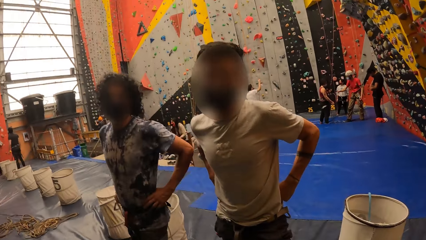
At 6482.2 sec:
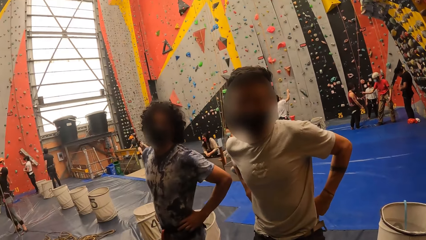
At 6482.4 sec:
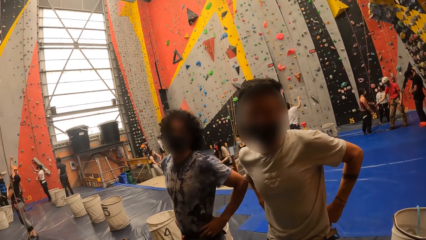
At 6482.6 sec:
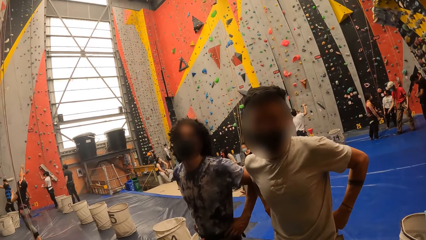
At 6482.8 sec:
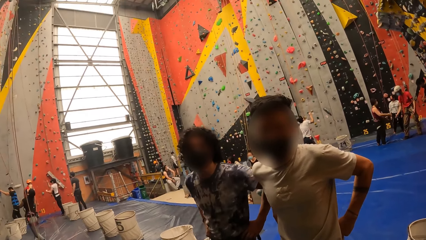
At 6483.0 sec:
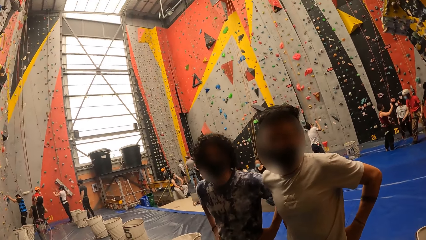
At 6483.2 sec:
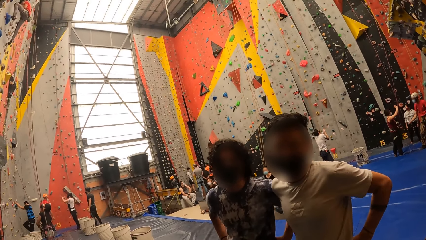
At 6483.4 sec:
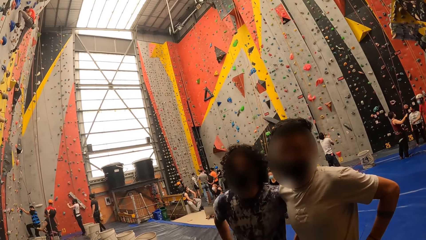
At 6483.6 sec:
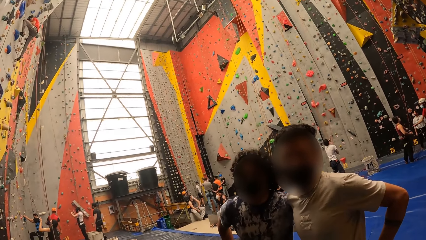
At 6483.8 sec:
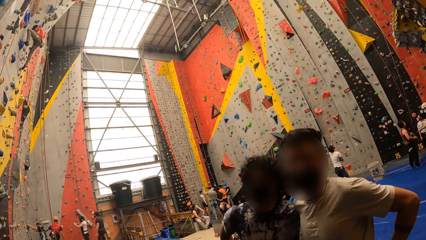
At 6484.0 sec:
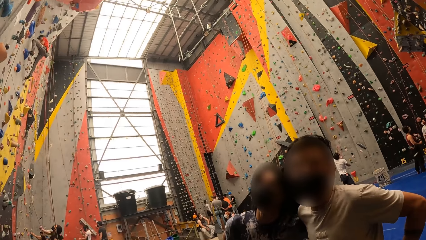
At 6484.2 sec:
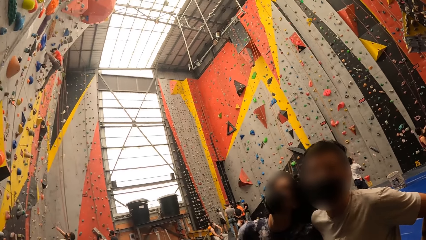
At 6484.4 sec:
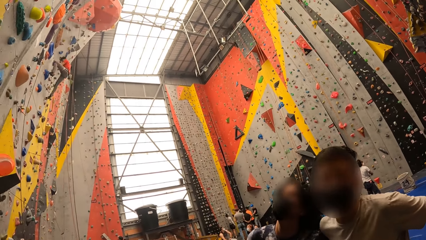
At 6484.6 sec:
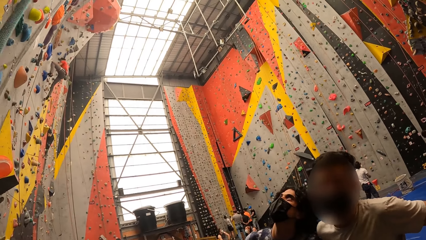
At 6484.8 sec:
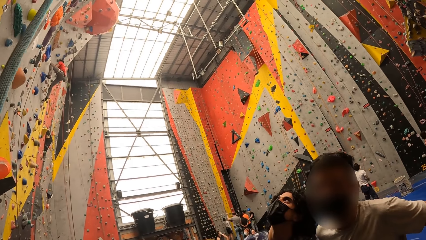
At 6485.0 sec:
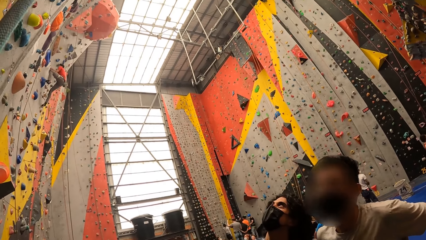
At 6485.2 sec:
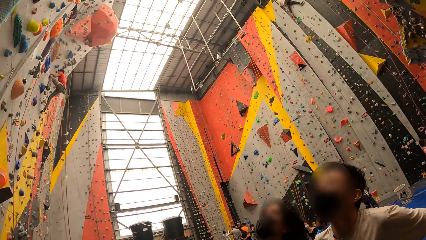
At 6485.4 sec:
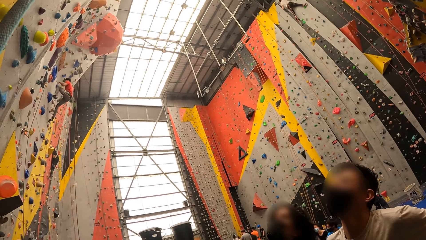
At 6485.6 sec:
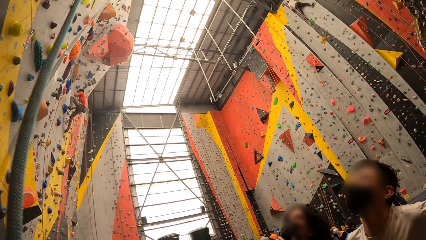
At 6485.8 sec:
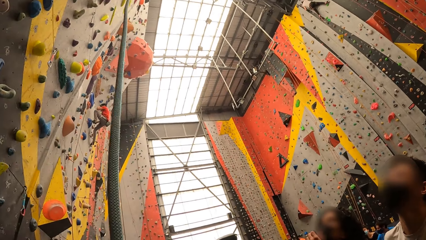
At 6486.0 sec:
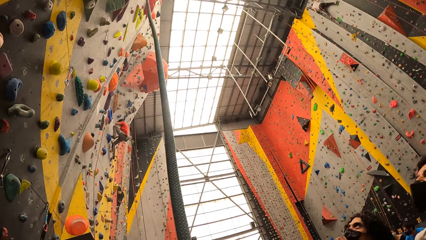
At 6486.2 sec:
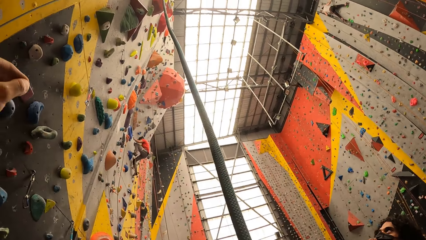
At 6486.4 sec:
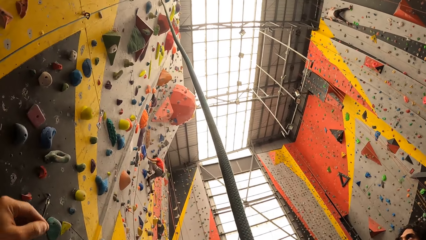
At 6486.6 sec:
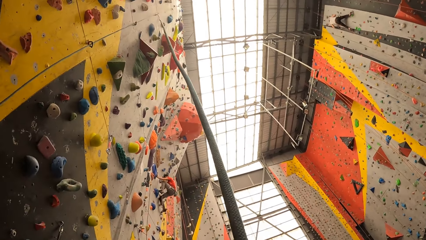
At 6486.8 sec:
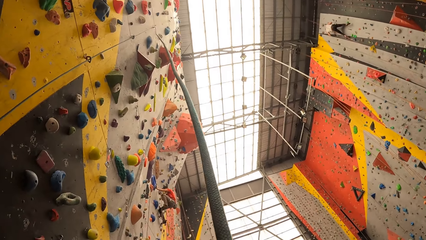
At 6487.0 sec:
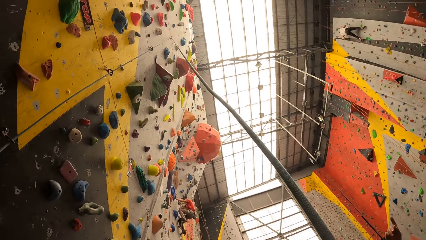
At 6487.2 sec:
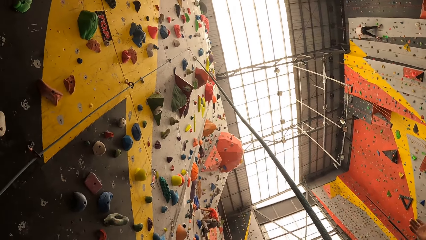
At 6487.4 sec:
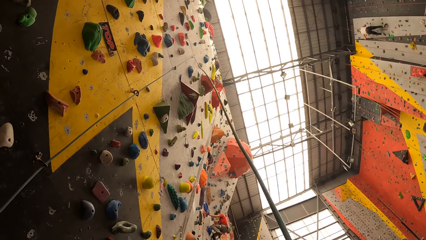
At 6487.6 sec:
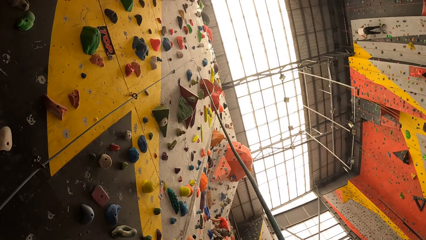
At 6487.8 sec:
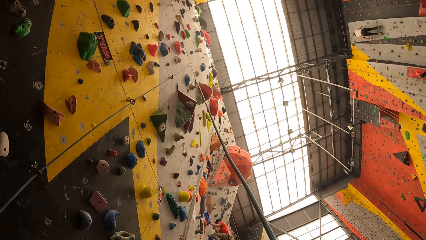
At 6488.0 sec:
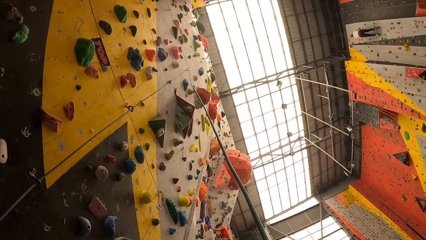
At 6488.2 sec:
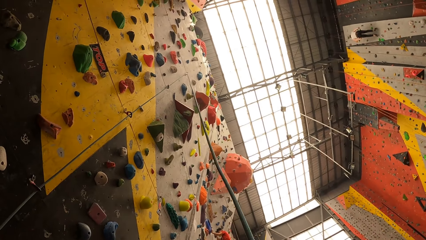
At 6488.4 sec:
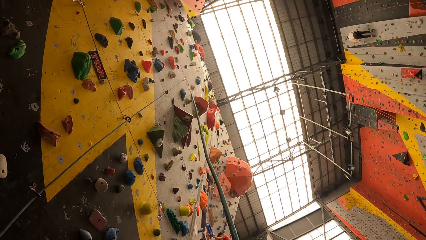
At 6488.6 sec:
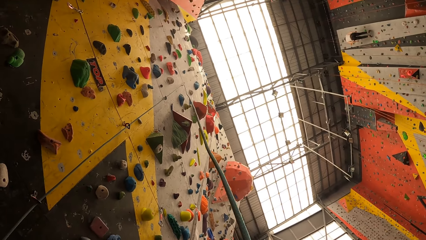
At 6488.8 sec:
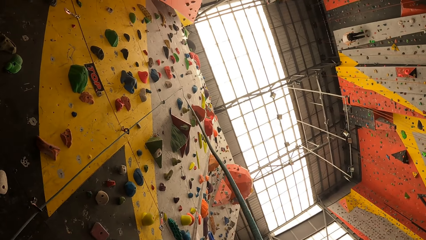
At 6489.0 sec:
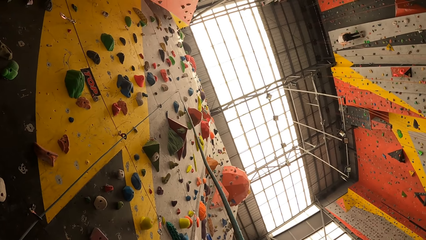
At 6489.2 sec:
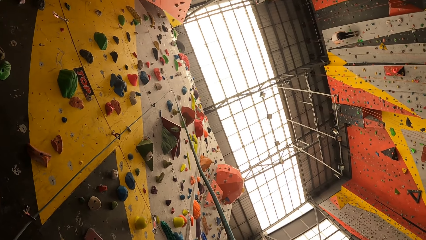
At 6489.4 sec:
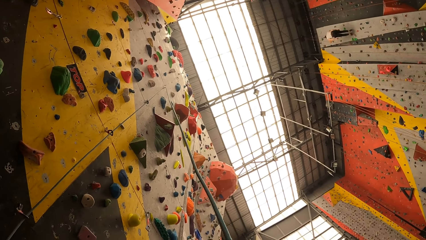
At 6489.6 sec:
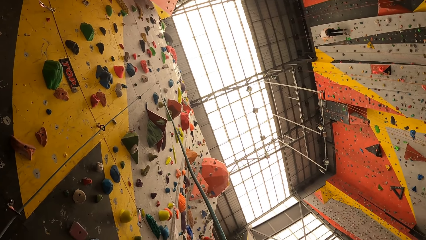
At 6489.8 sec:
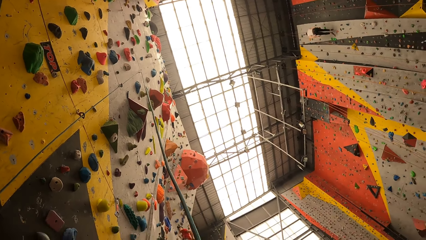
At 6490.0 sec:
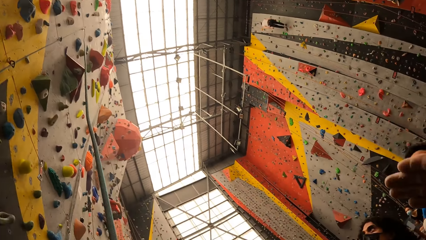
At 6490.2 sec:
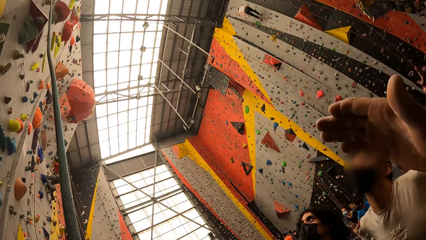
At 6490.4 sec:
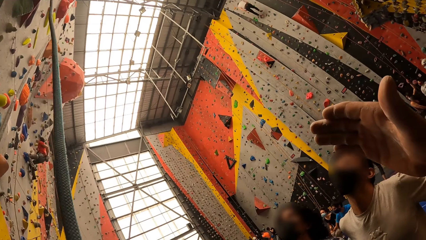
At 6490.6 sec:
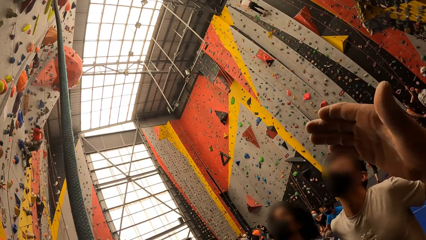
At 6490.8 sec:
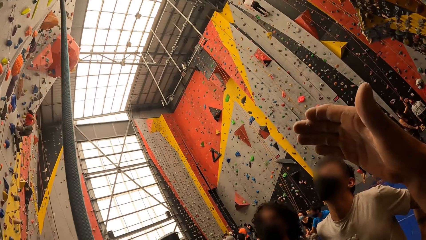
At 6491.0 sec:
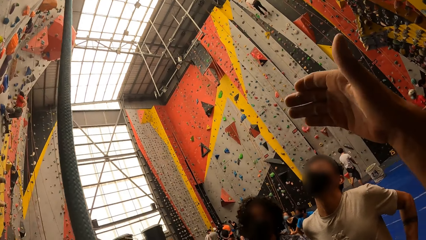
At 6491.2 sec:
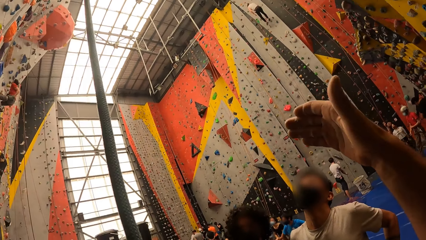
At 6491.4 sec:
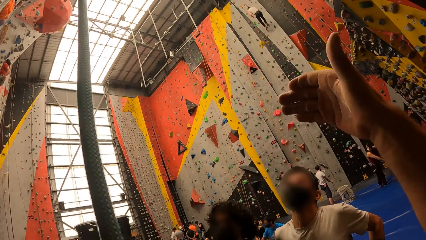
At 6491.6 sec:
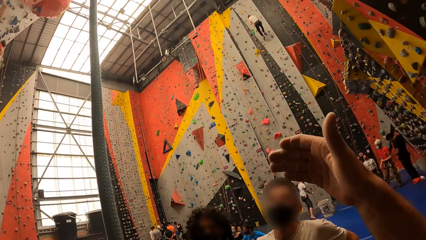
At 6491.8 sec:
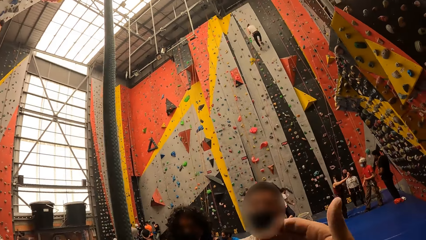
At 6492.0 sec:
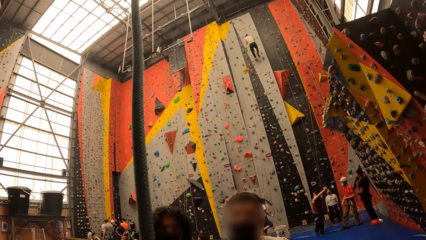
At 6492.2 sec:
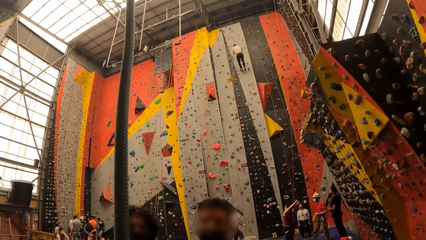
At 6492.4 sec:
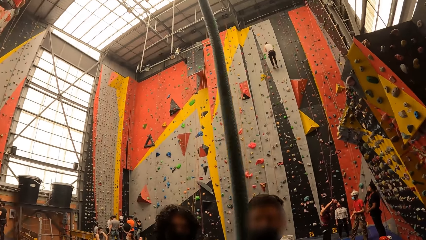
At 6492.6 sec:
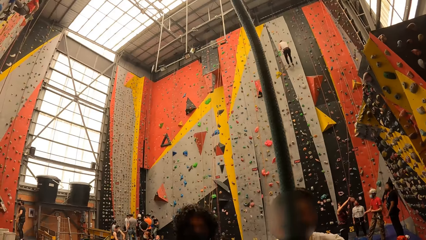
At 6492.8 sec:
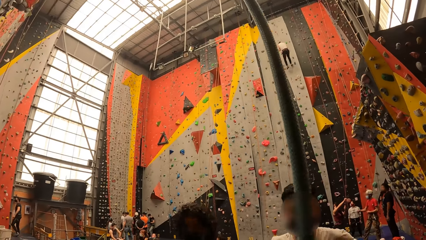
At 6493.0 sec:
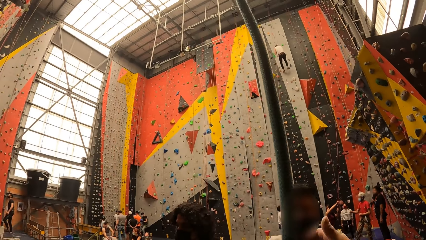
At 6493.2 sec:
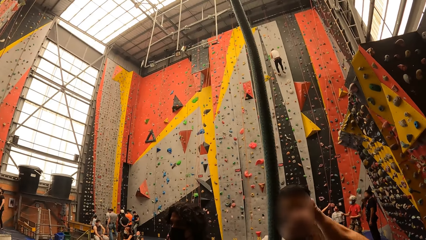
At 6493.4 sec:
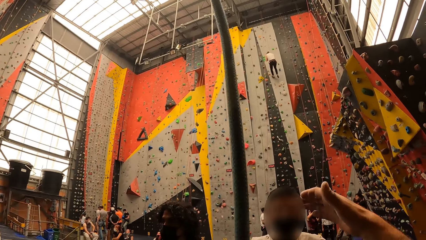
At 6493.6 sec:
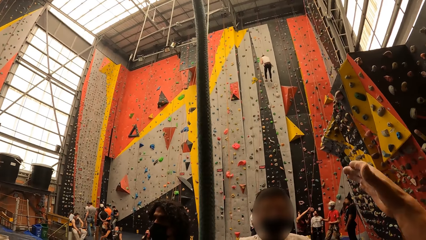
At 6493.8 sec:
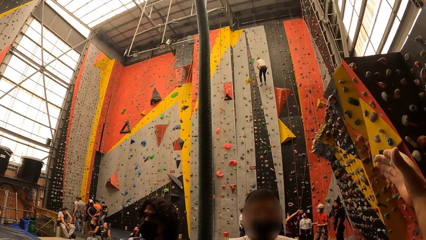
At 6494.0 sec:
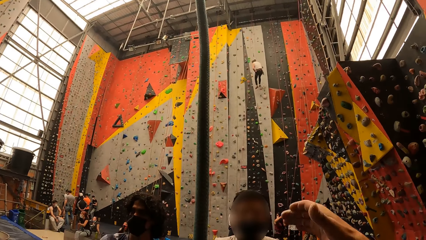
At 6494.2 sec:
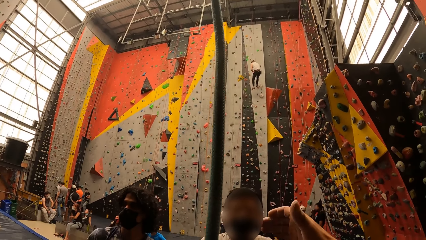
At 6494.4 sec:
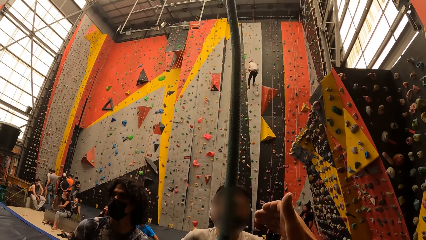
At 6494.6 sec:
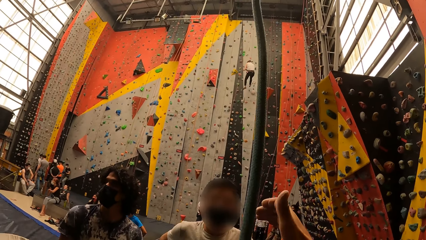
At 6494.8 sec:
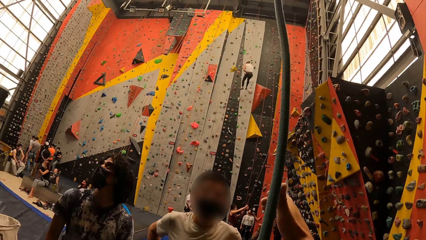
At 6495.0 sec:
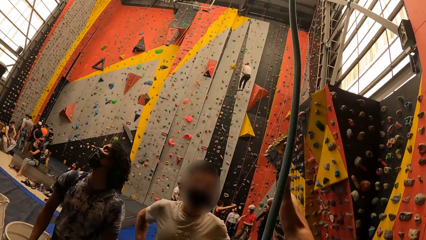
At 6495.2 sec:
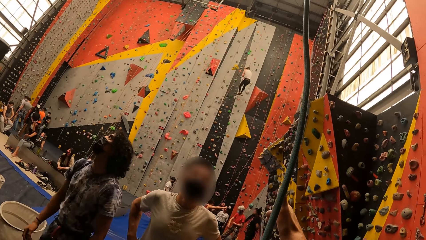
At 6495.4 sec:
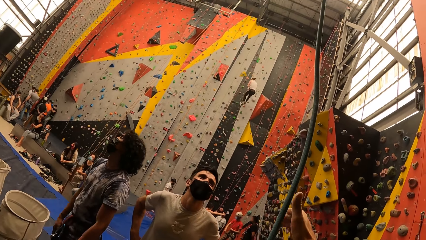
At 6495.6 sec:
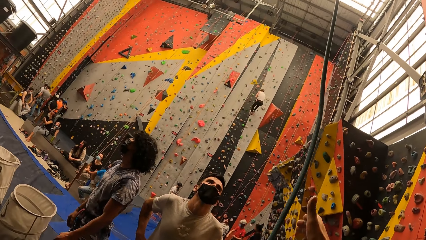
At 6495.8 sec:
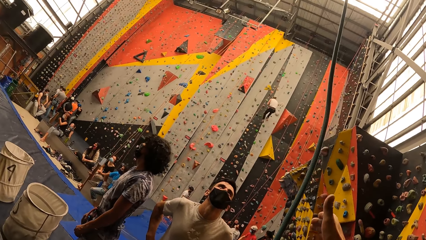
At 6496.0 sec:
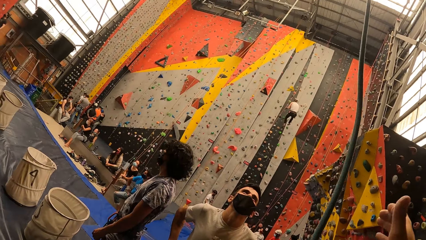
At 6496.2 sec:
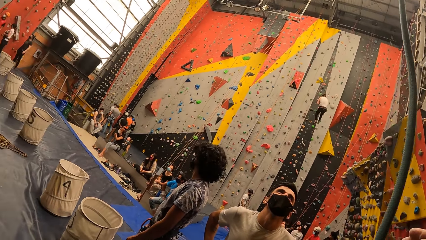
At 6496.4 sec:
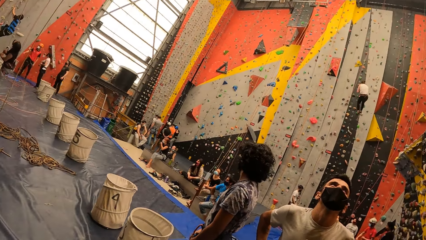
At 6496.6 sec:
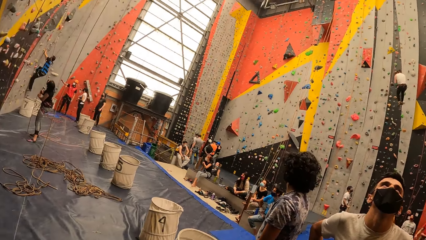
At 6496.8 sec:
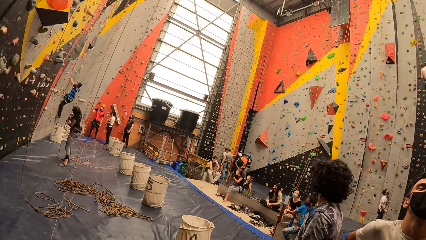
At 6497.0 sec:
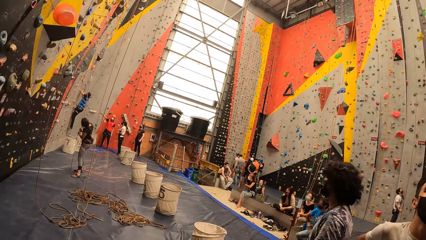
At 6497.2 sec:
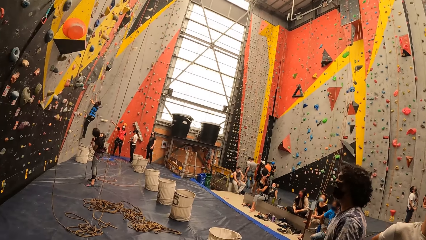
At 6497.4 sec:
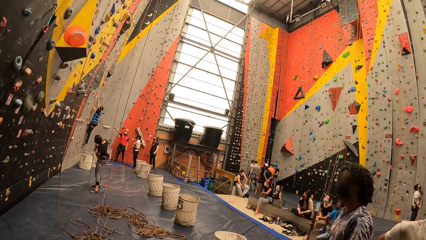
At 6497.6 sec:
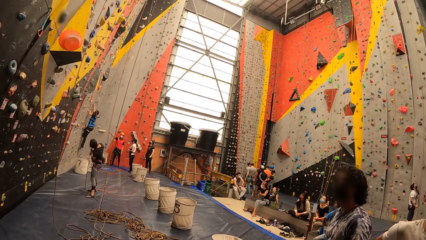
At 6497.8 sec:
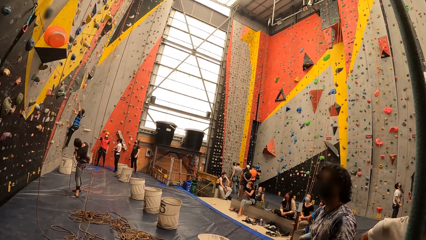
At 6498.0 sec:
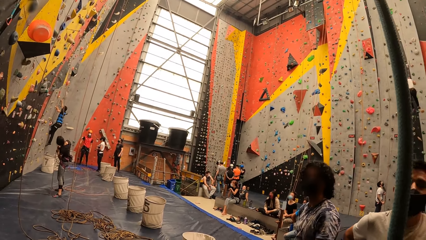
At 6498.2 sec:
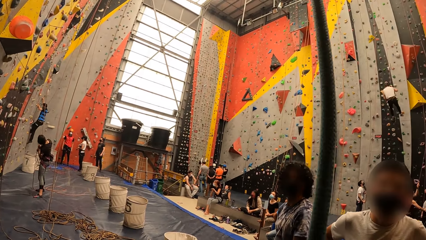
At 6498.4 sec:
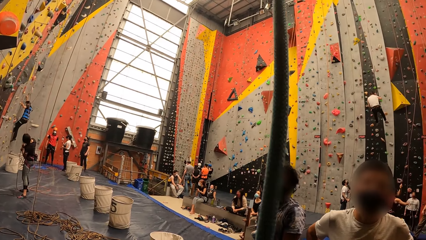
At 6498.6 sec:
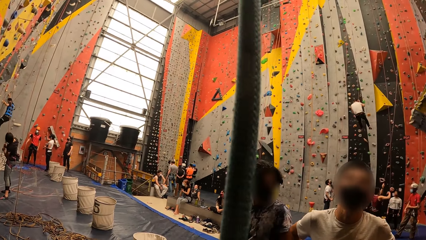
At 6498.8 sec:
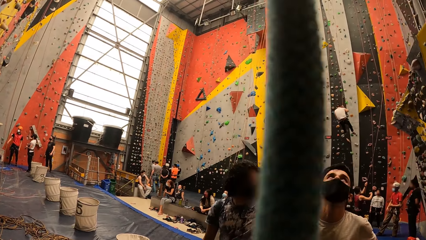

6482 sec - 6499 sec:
The camera wearer talks to a person and another person. They look at the wall. They look around. They lift up the hand. They talk to the person and the other person. They look around the room.
